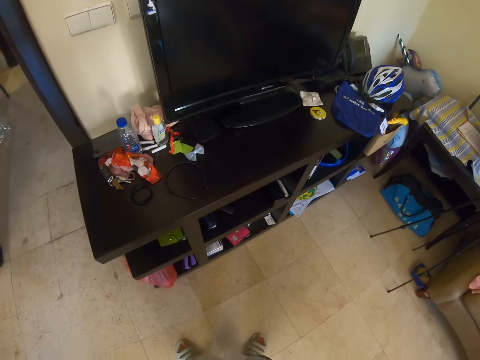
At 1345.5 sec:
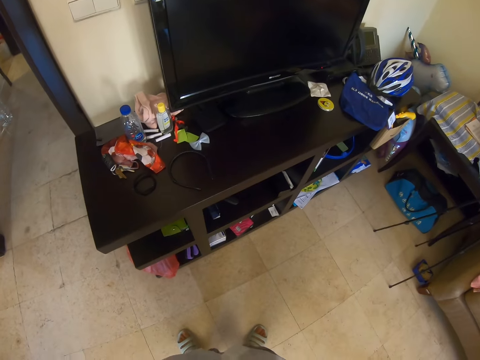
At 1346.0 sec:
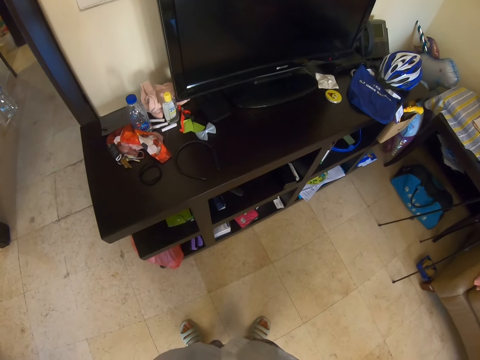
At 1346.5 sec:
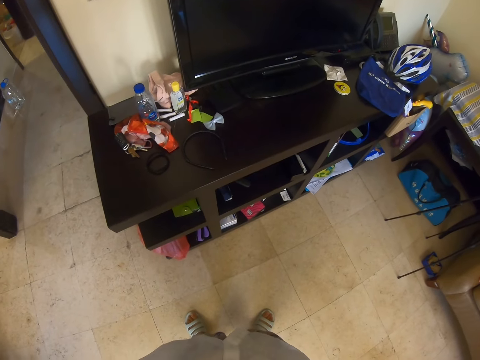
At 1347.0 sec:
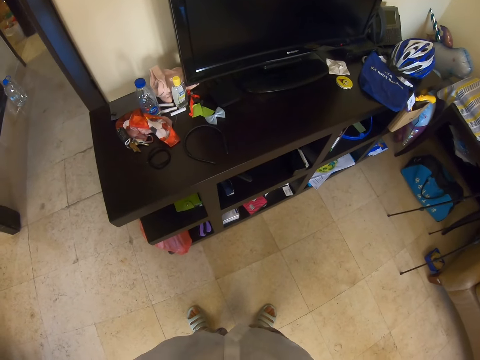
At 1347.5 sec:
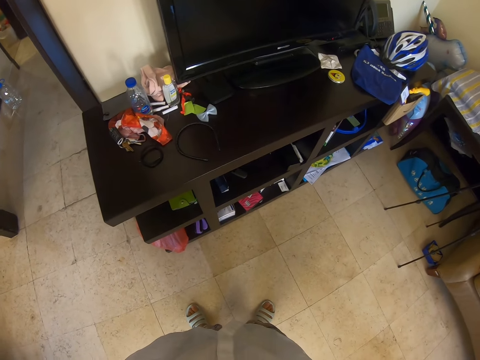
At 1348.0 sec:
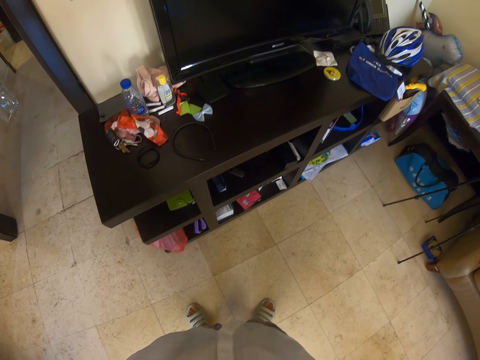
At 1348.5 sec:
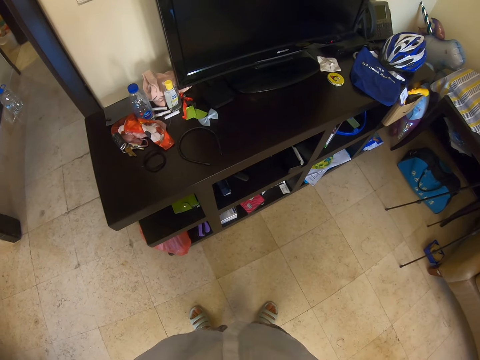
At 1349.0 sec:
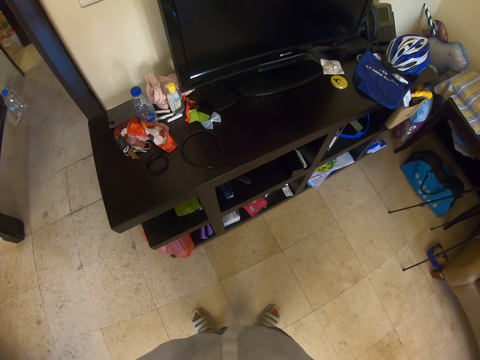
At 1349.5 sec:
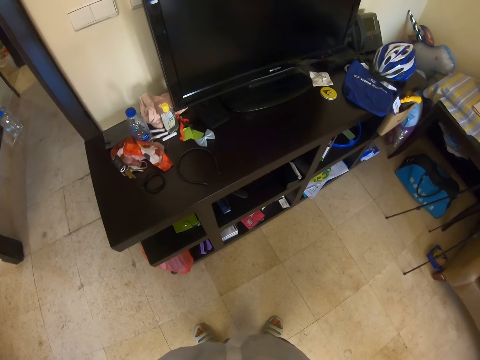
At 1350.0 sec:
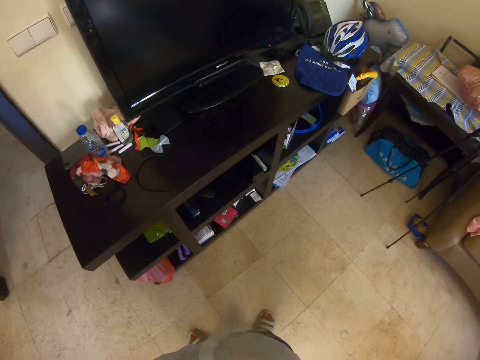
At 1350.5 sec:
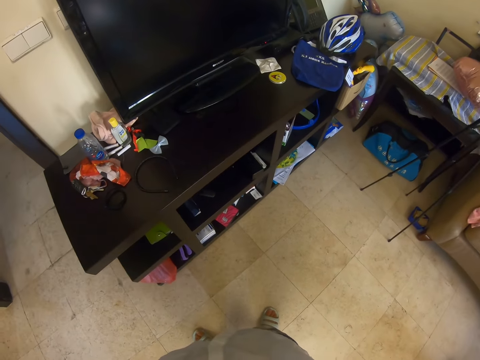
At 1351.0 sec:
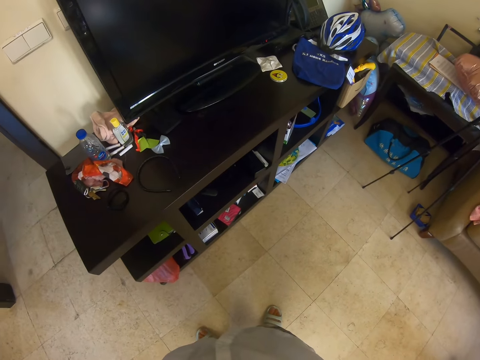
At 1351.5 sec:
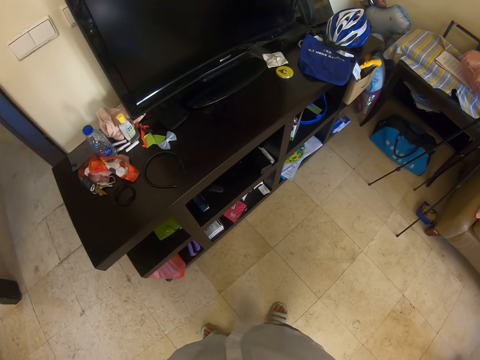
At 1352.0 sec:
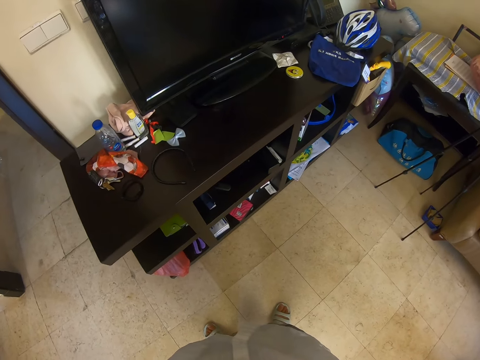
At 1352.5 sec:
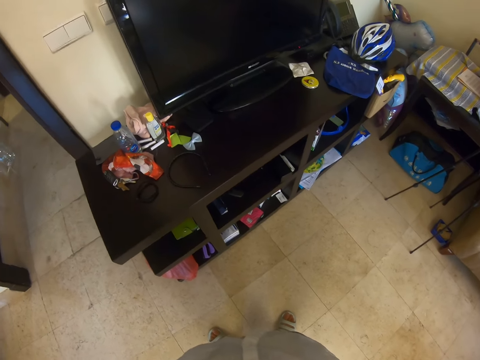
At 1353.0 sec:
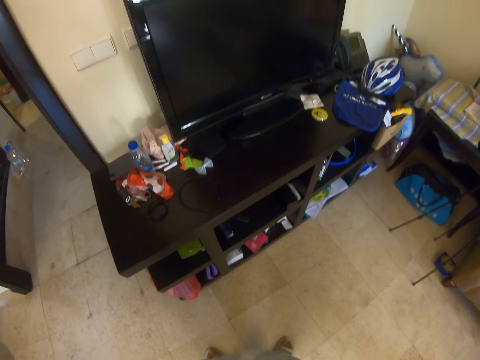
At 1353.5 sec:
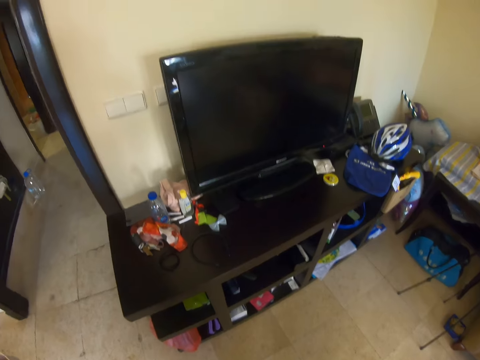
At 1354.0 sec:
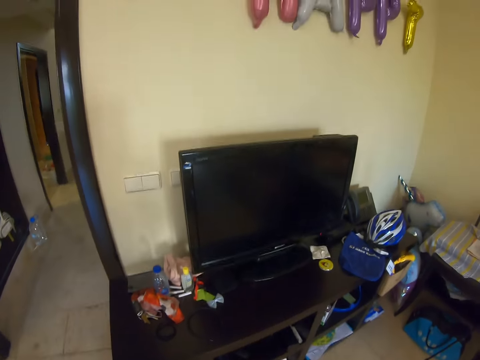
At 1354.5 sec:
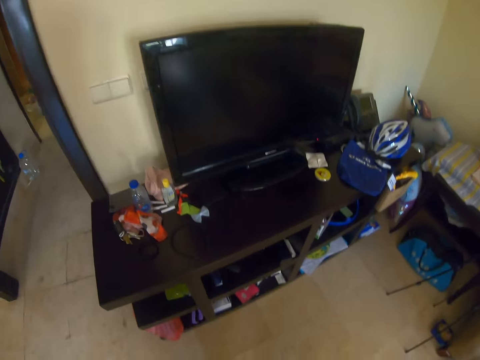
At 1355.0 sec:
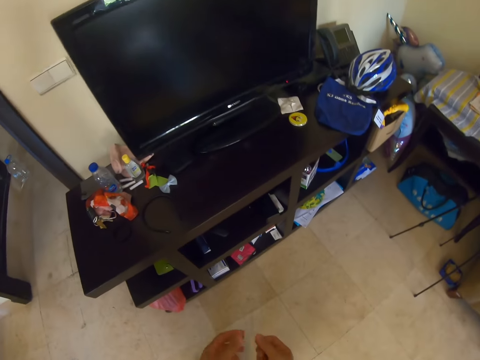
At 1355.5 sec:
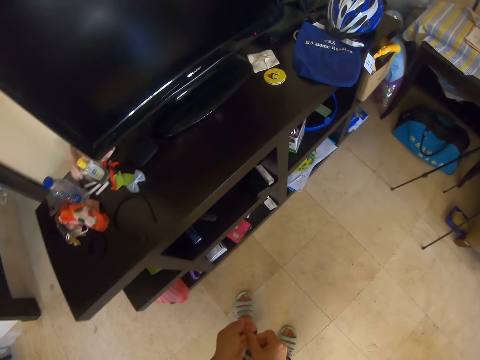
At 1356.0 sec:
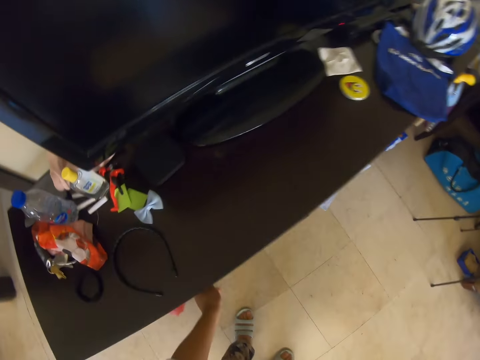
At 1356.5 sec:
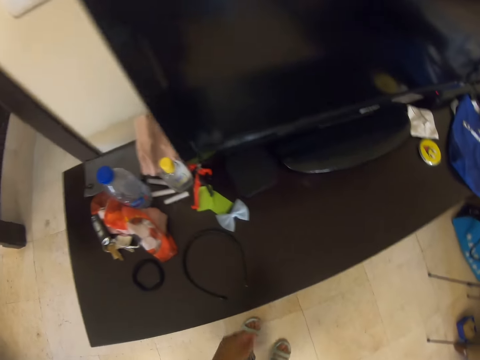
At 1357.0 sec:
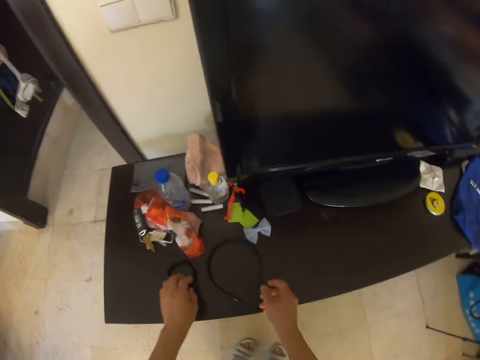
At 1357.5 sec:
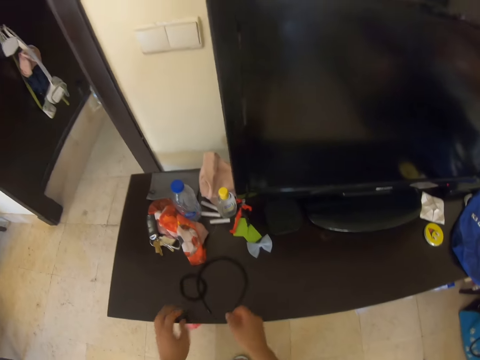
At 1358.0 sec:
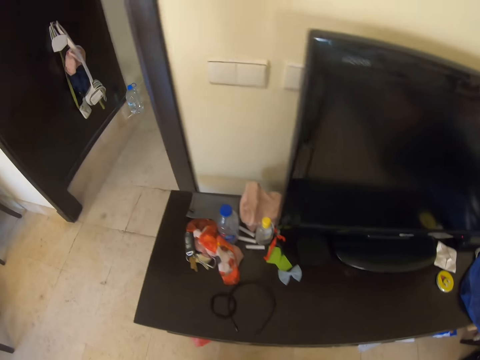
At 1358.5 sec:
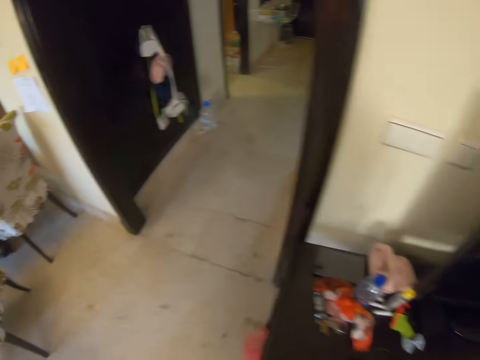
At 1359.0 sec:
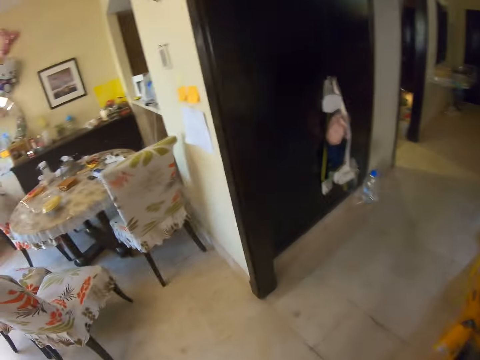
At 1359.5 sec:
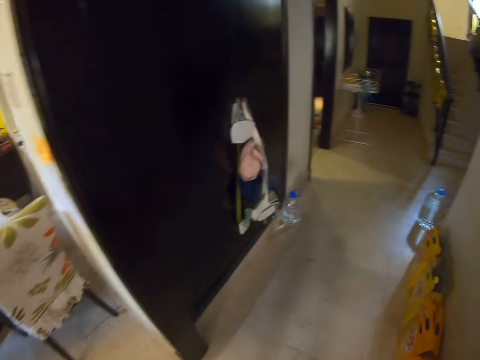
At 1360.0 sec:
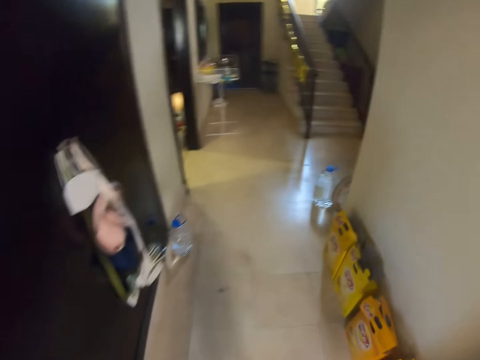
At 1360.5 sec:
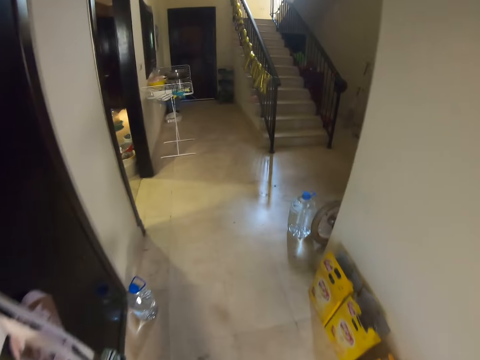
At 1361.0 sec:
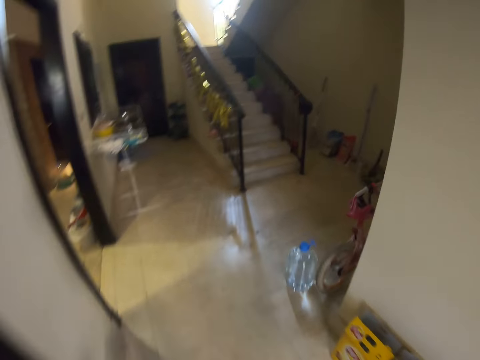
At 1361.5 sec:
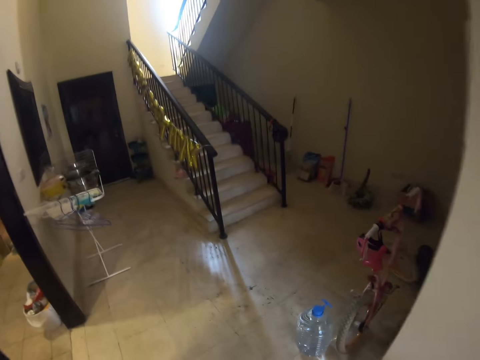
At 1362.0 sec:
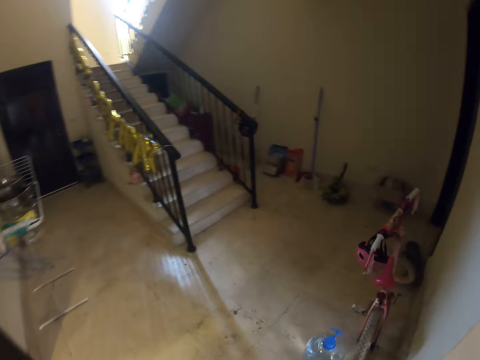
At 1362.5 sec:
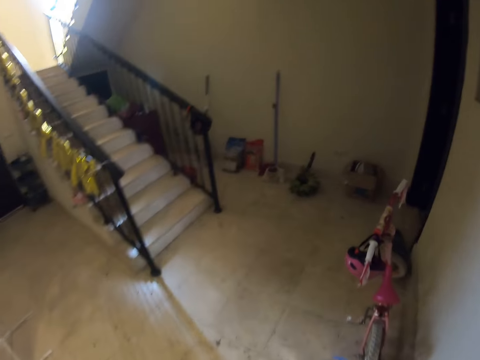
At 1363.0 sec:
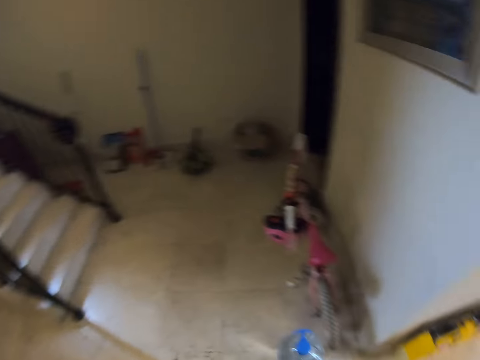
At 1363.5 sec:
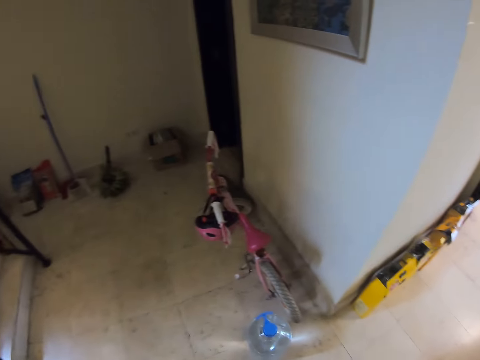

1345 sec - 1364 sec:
The camera wearer looks around the house. They place something in the shelf. They adjust bands on the table. They walk around the house. They are arranging a hair clip and a hairband together.

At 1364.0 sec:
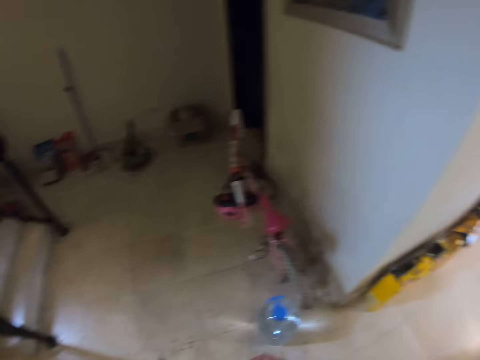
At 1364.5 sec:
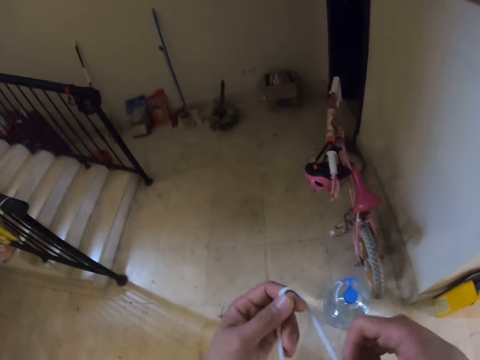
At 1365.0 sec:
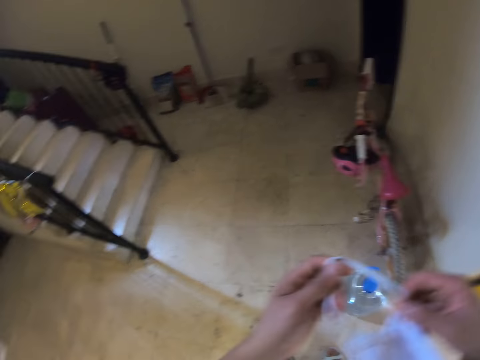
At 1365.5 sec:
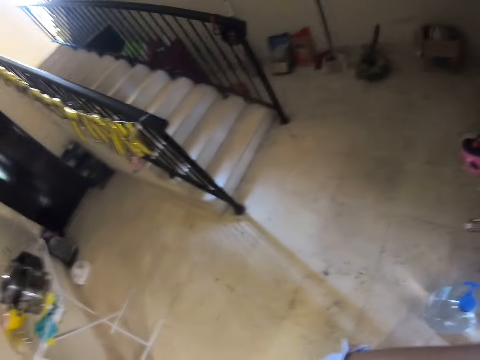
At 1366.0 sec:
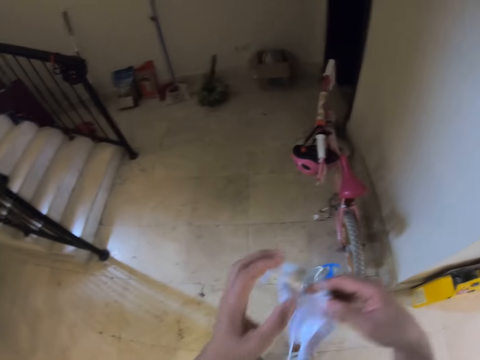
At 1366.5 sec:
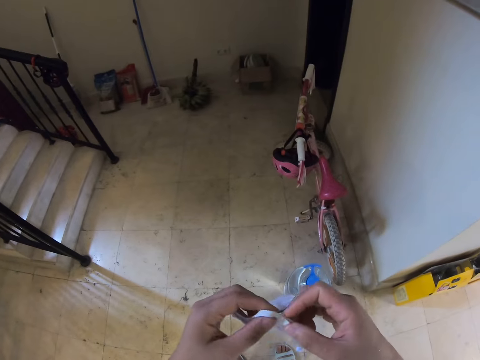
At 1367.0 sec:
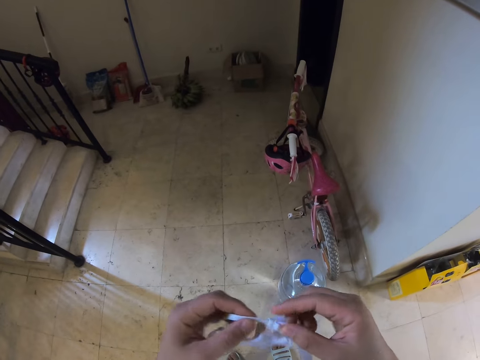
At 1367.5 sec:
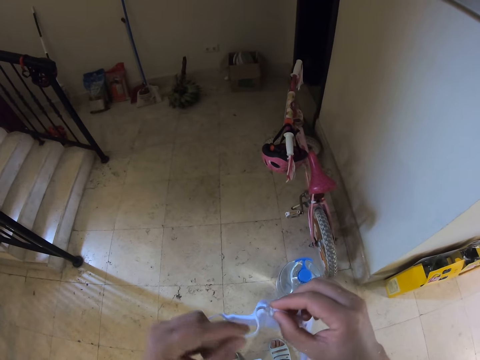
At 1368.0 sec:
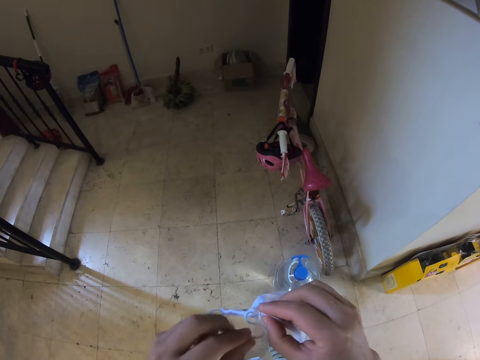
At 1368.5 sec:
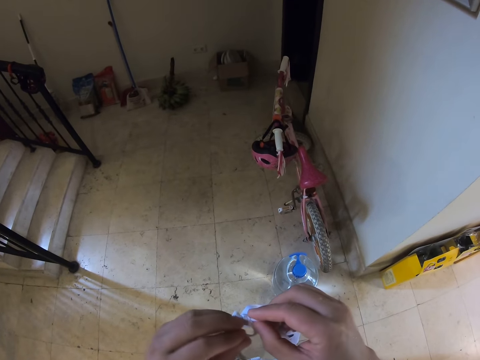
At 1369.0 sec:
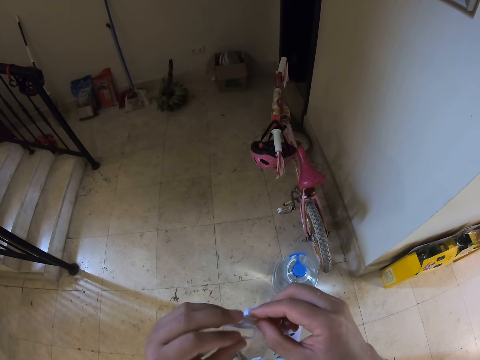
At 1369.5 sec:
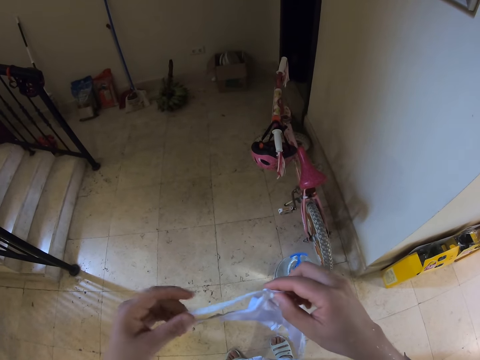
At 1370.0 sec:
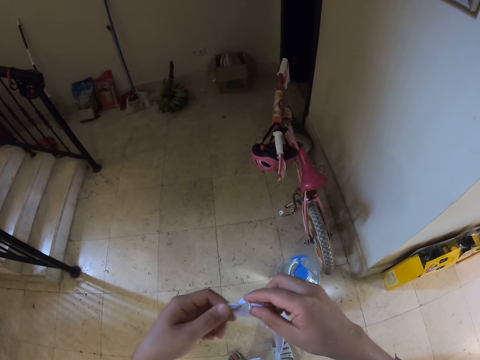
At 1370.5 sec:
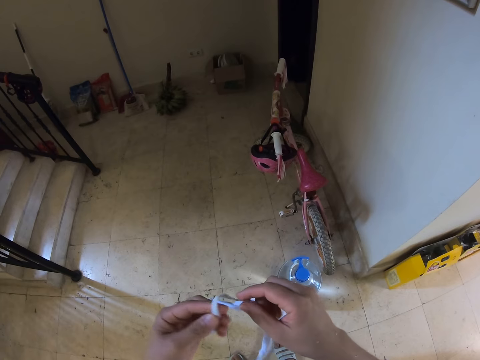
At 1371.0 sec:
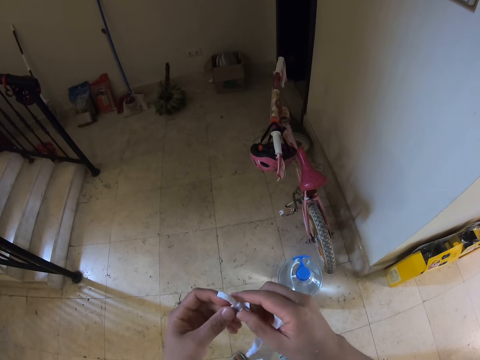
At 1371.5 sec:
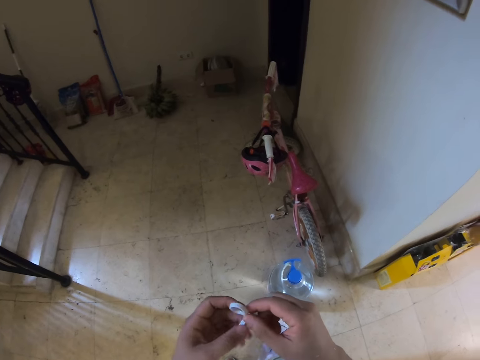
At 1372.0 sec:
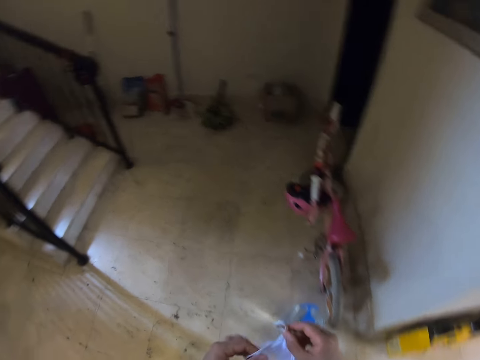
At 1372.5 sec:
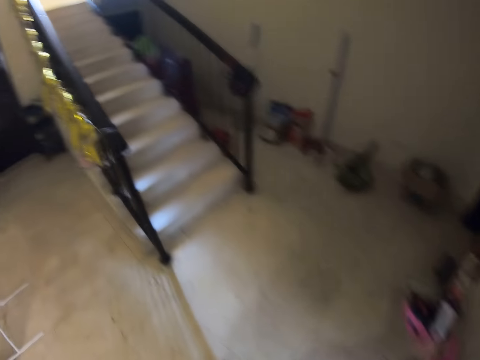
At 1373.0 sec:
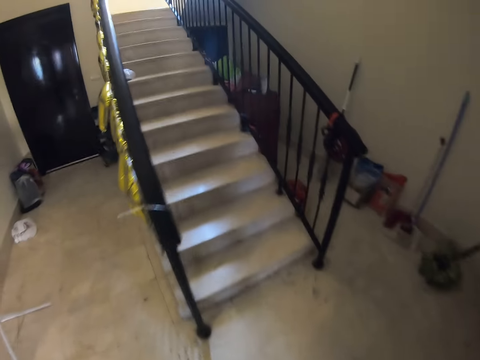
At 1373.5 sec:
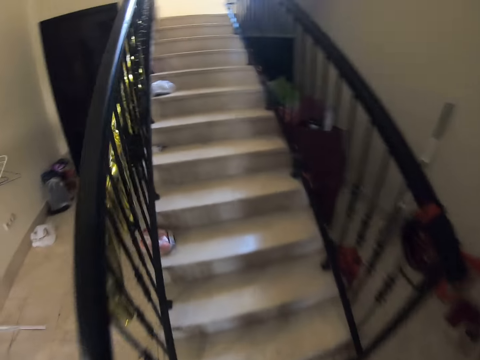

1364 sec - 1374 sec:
The camera wearer adjusts the mask. They fold the elastic cord of the facemask. They walk to the stairs.
